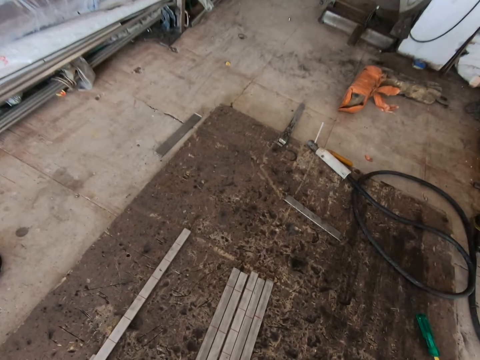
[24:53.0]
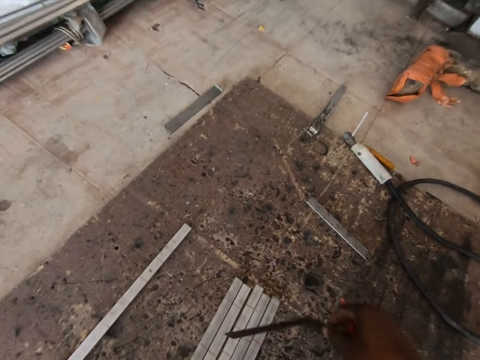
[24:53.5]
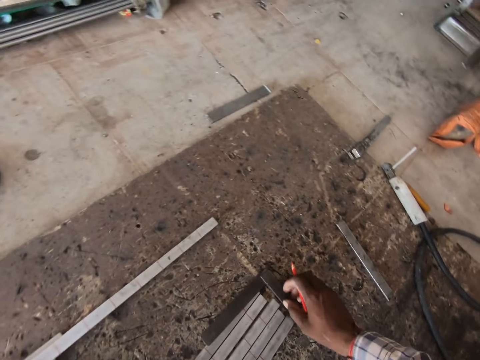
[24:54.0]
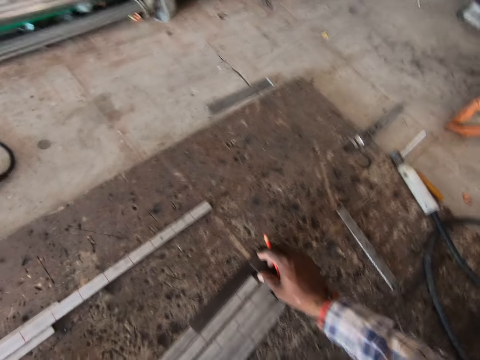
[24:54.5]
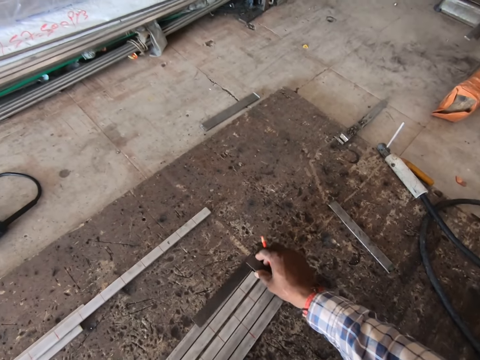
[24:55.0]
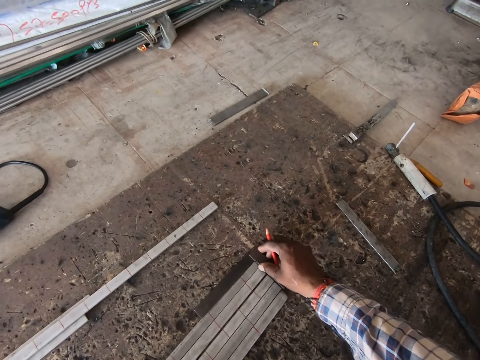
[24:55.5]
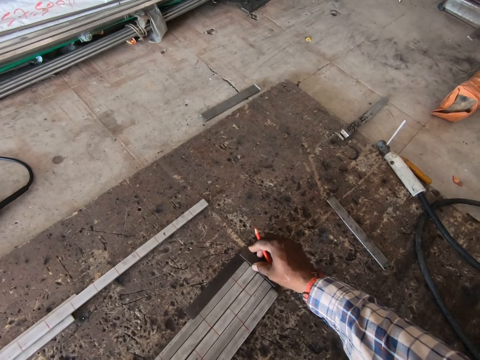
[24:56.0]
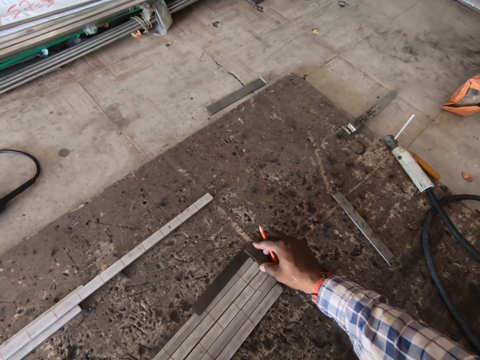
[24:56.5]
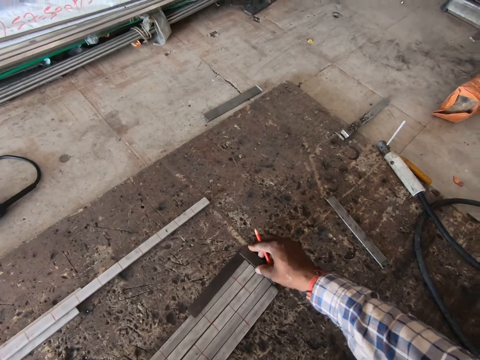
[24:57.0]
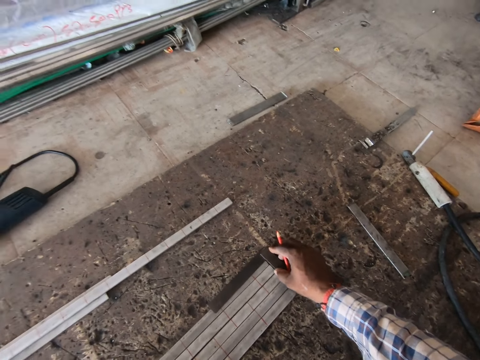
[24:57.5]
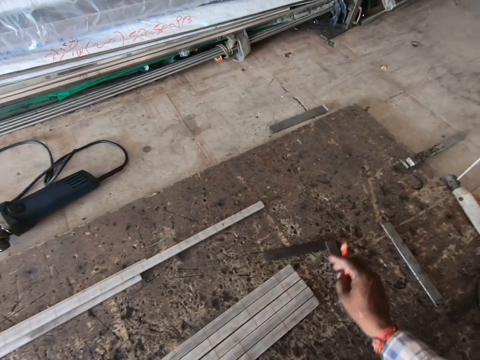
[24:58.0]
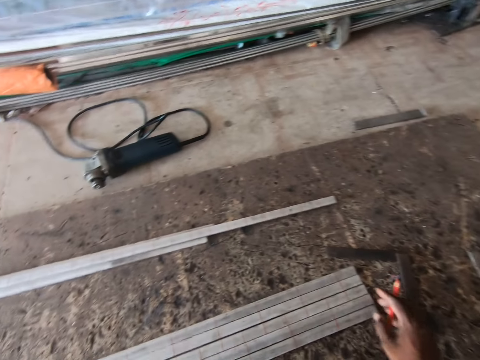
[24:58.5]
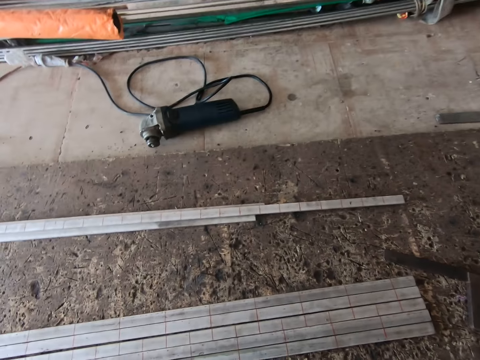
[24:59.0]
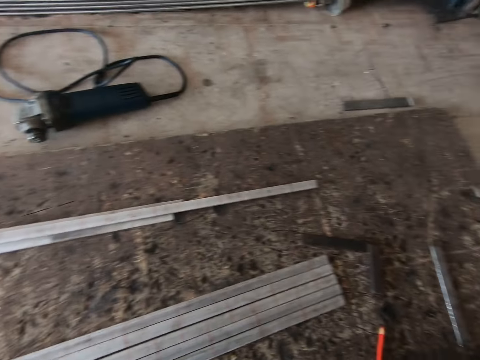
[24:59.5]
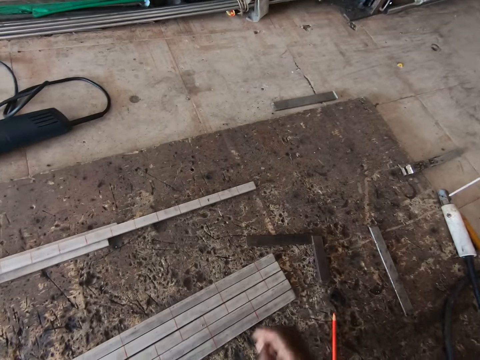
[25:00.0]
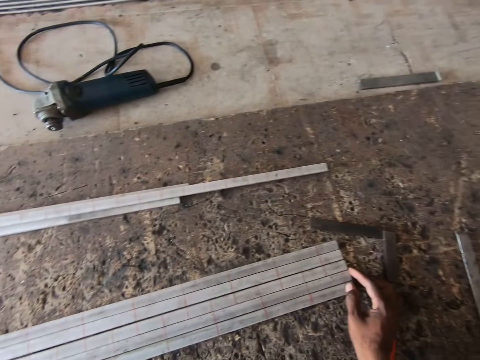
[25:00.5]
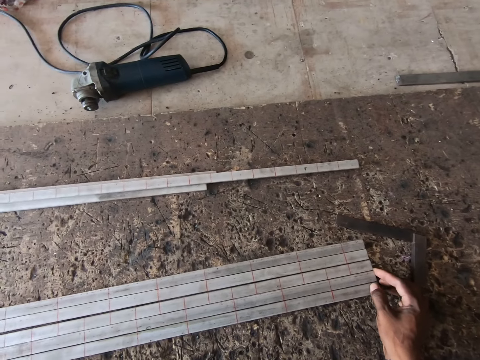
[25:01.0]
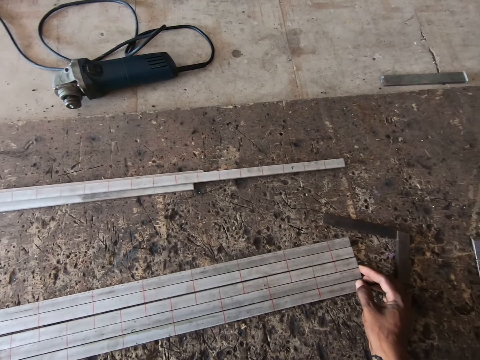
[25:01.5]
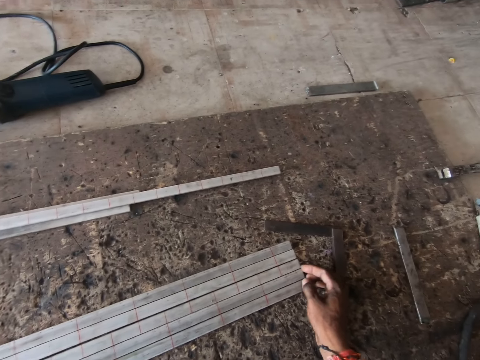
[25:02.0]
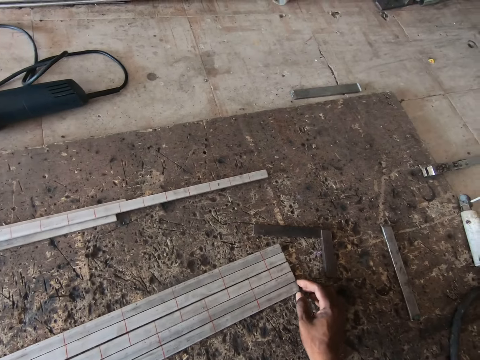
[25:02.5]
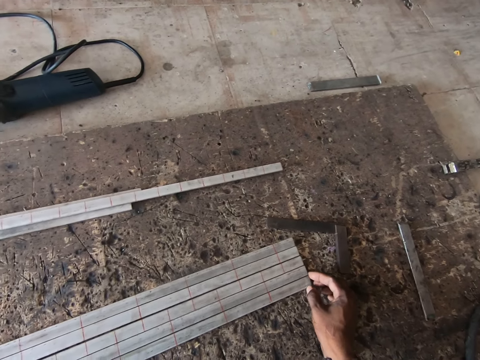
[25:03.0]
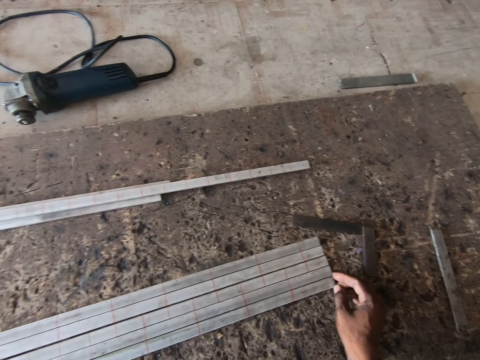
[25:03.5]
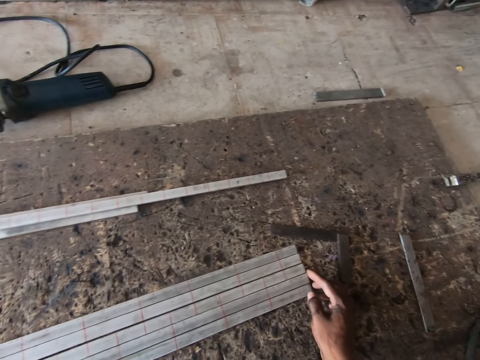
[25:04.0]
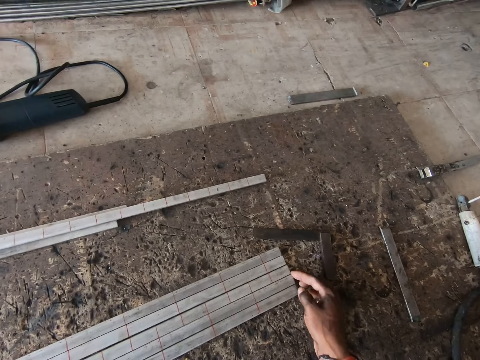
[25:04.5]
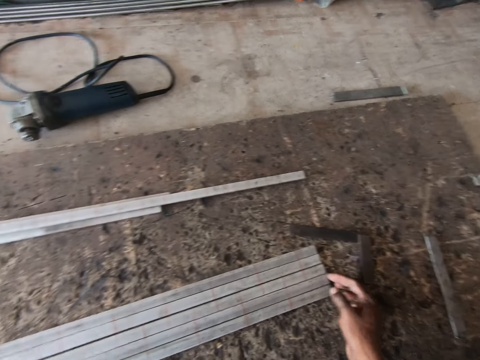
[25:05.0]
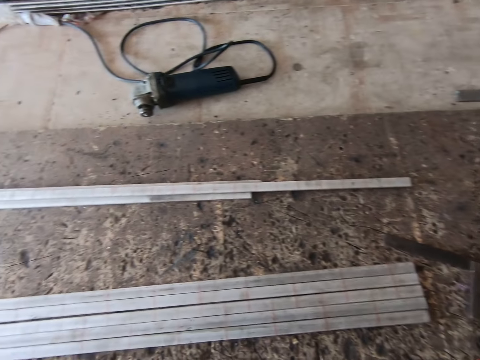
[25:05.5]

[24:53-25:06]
The camera wearer drops the precision square on the ground with his right hand. He measures the metal bars on the ground with the precision square in his right hand. He shifts the precision square from the metal bars with his right hand. He adjusts the metal bars on the ground with his hands.

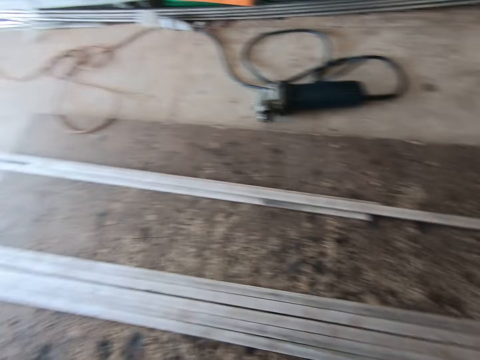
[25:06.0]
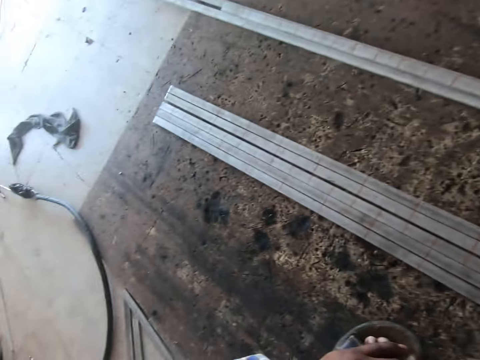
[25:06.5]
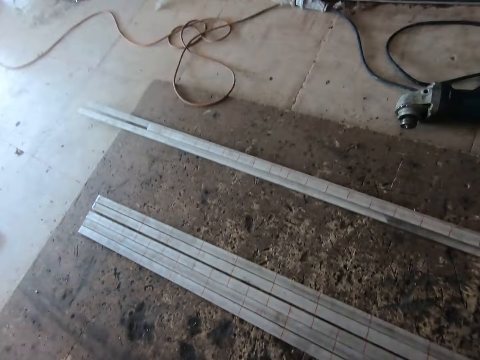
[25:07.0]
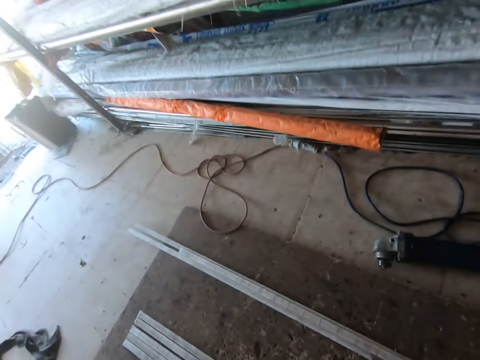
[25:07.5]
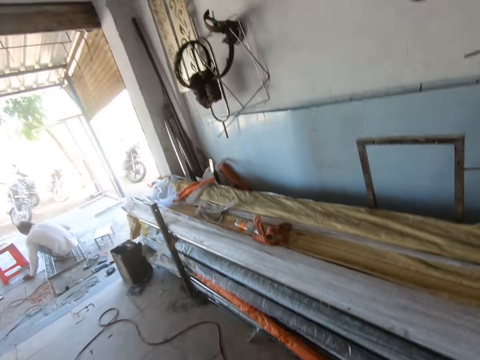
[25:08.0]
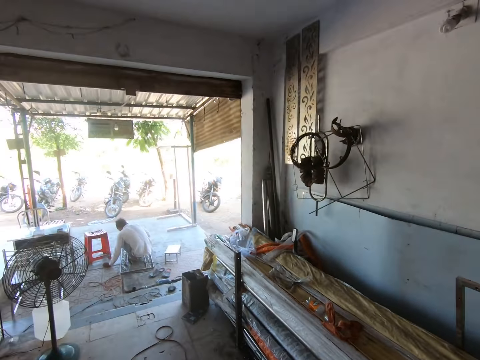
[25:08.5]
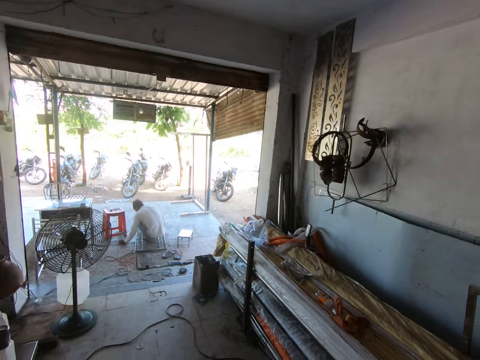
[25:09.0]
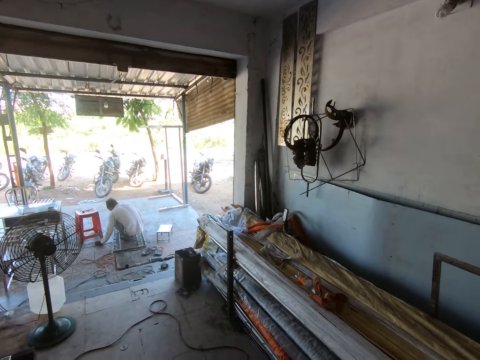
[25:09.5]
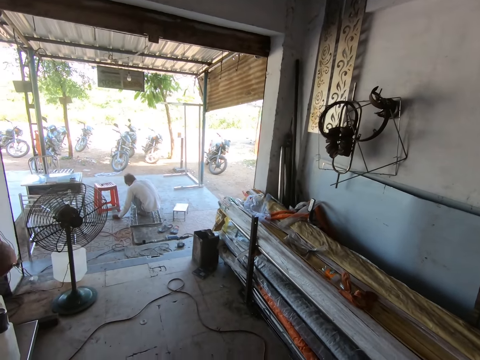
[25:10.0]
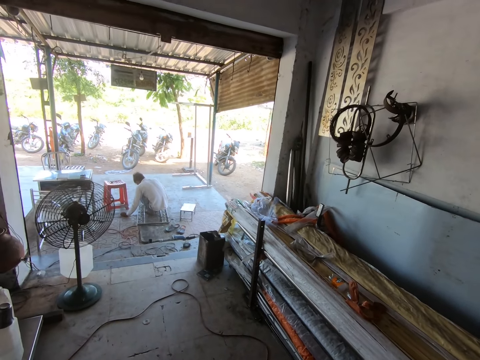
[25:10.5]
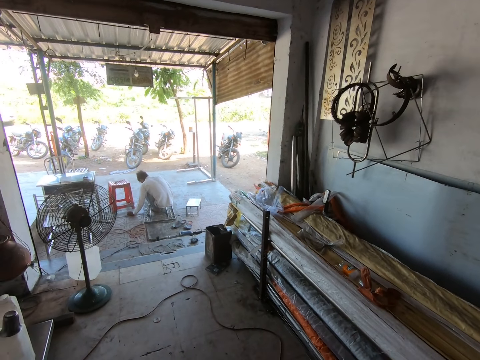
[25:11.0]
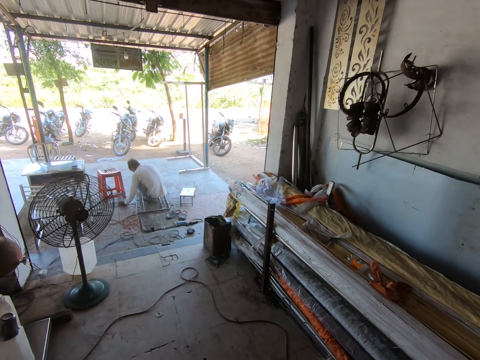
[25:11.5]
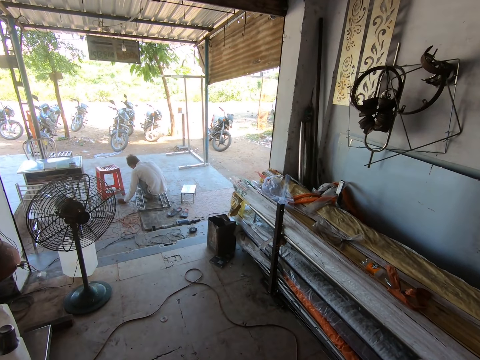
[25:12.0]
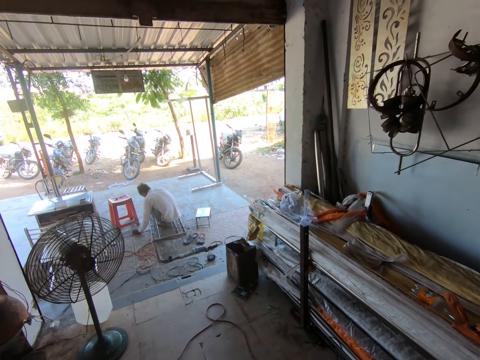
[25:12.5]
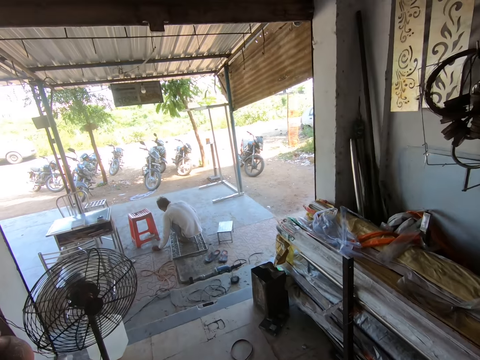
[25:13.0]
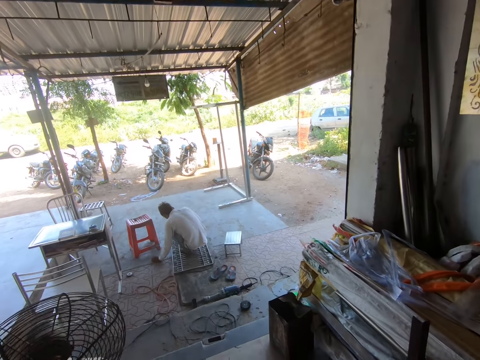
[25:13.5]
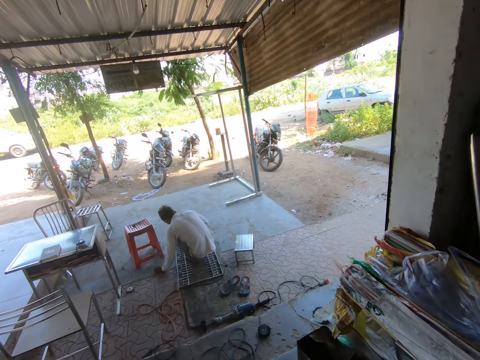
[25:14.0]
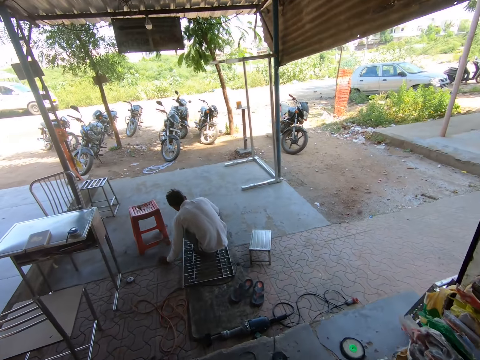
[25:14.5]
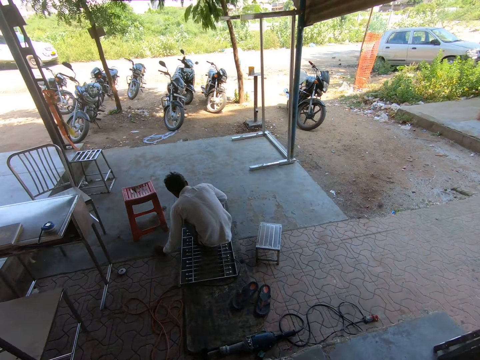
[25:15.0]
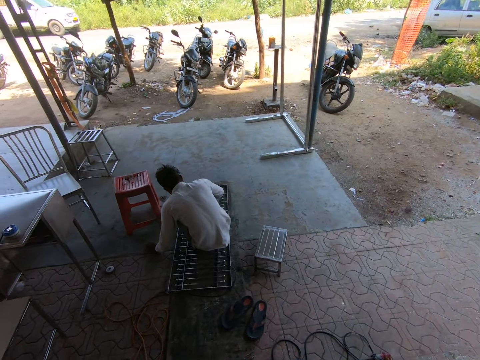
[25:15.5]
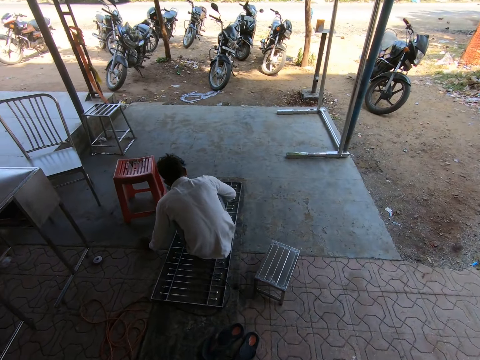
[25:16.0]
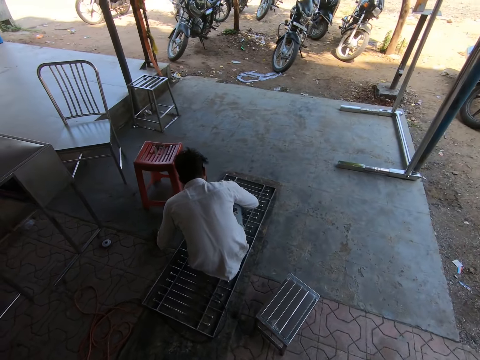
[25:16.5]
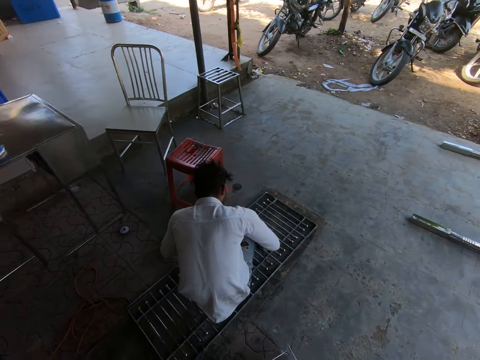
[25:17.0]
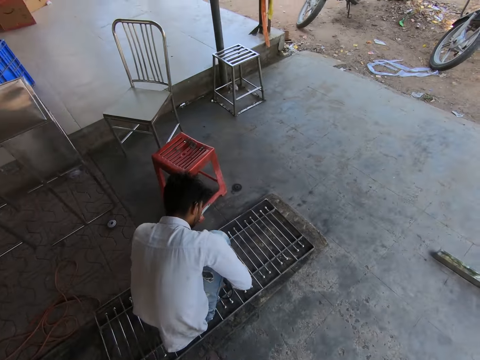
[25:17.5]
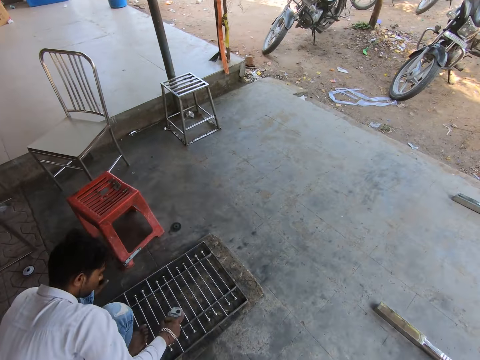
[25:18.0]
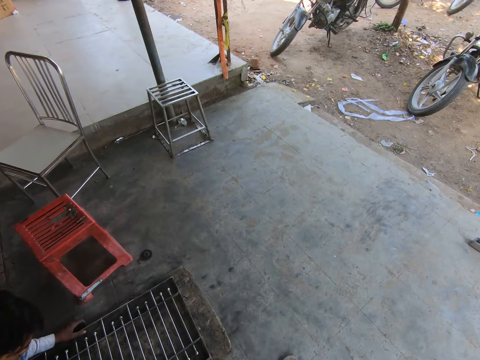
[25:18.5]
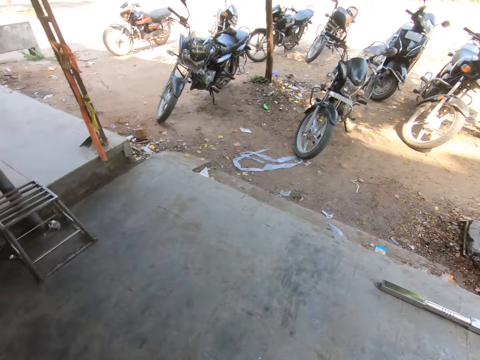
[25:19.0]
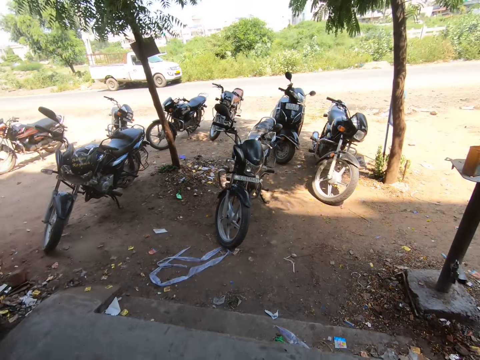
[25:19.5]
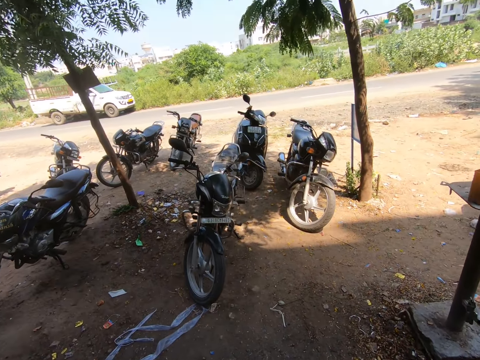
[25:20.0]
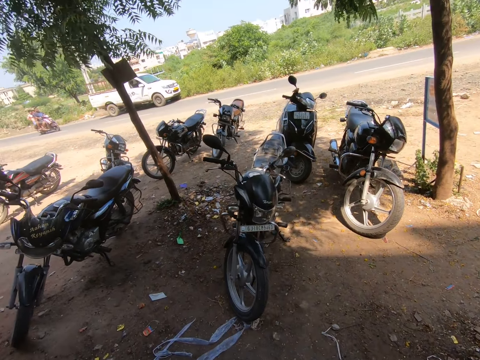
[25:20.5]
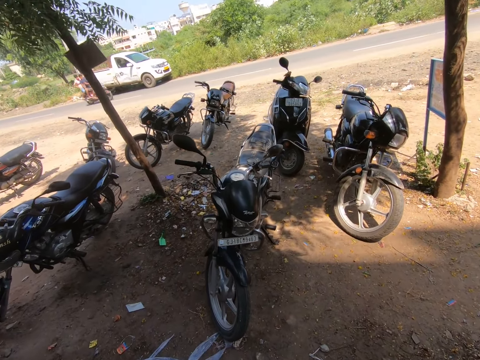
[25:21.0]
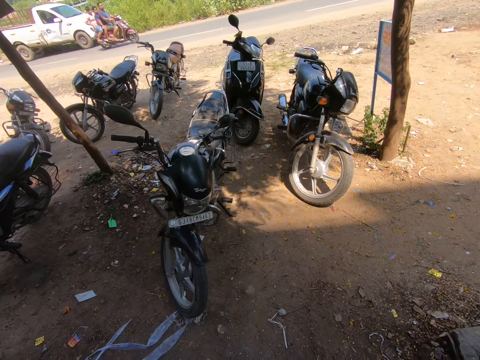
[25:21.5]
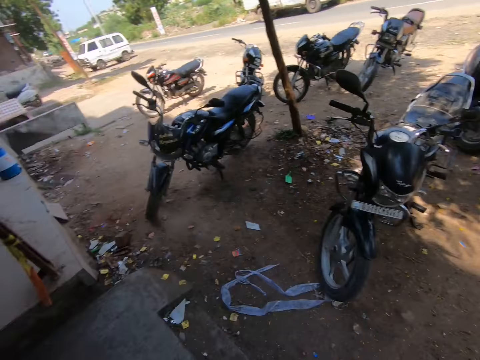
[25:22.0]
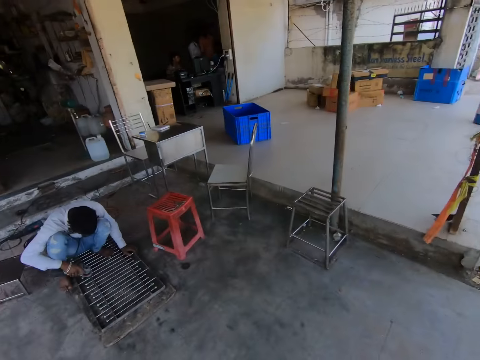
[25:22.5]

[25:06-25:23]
The camera wearer looks around the workshop. They walk out of the workshop. They walk towards a man. The man welds a metal with a welding machine in his right hand. The camera wearer walks towards a motorcycle parked outside.
